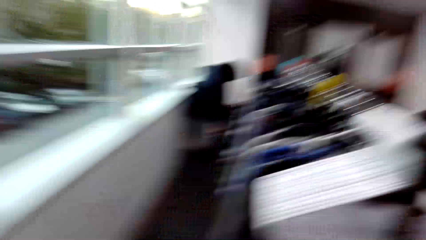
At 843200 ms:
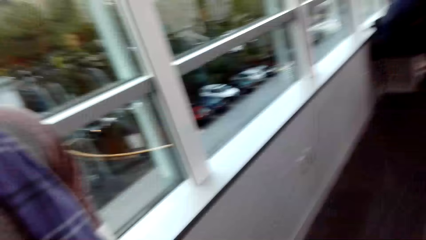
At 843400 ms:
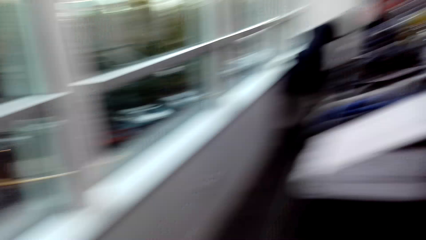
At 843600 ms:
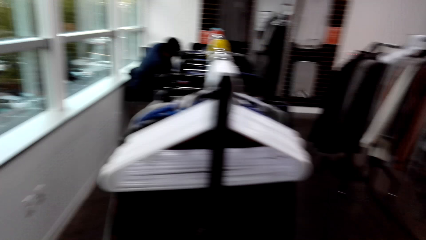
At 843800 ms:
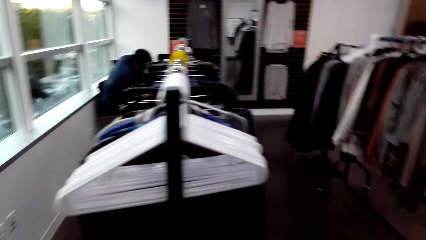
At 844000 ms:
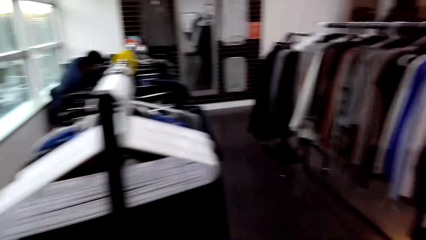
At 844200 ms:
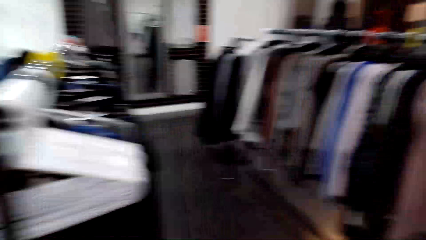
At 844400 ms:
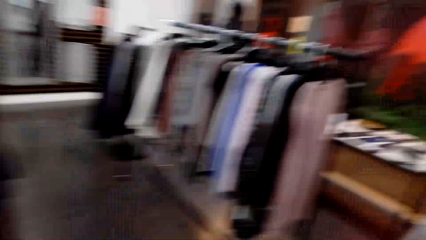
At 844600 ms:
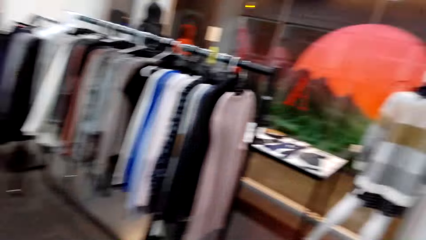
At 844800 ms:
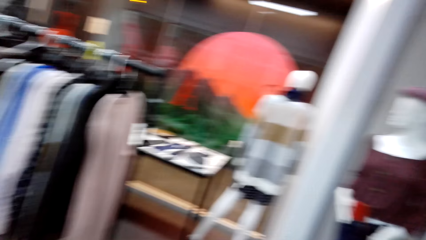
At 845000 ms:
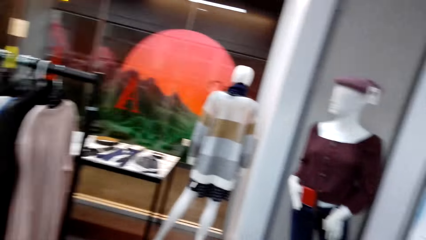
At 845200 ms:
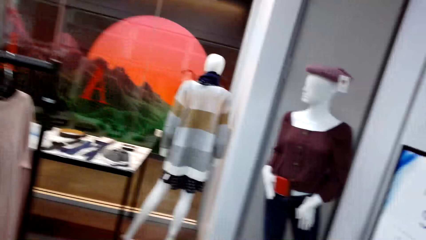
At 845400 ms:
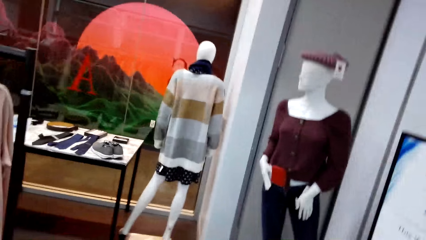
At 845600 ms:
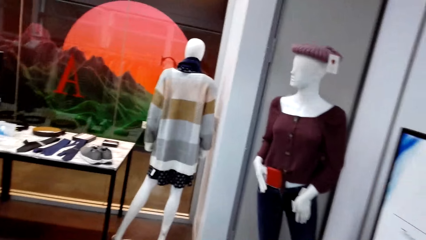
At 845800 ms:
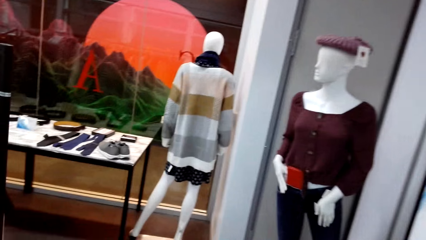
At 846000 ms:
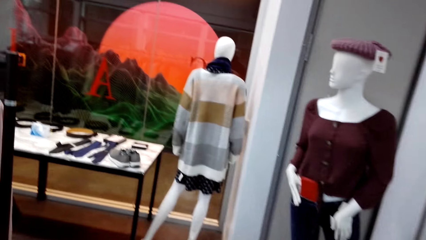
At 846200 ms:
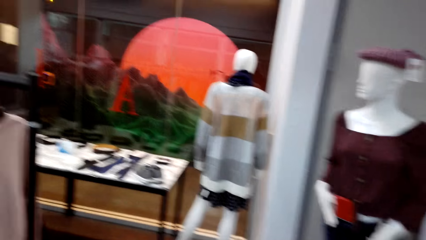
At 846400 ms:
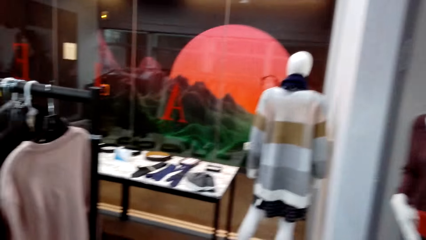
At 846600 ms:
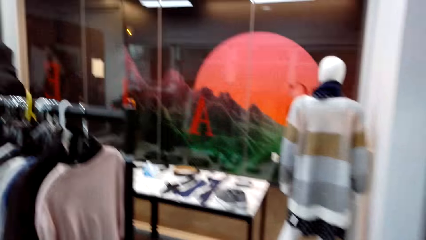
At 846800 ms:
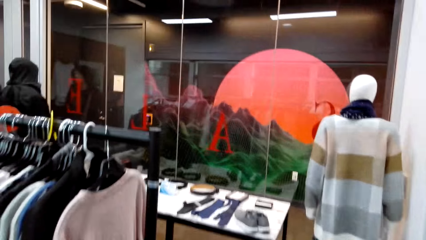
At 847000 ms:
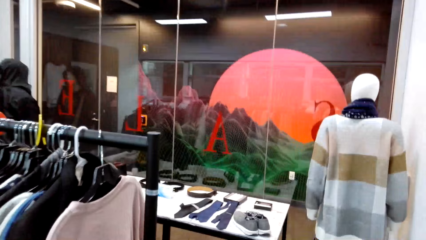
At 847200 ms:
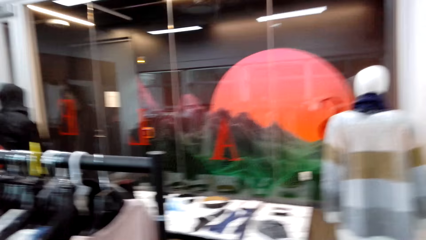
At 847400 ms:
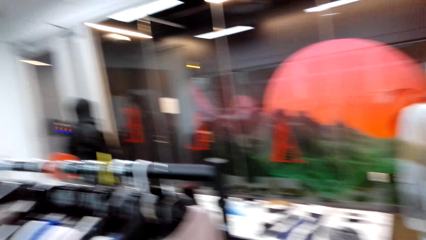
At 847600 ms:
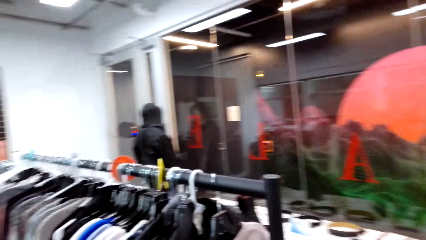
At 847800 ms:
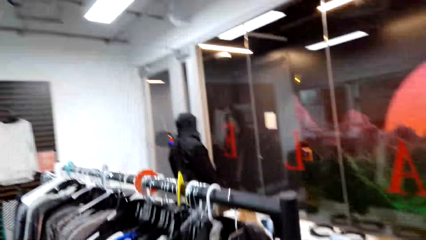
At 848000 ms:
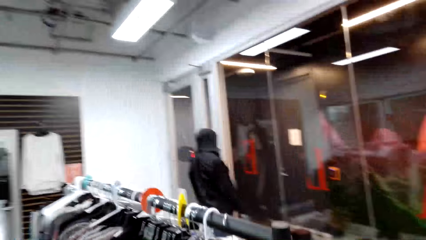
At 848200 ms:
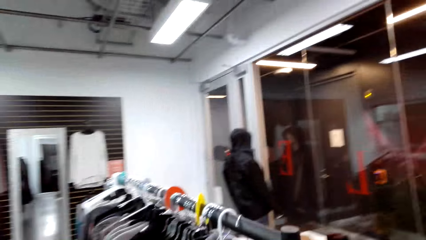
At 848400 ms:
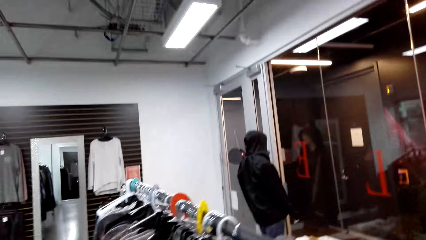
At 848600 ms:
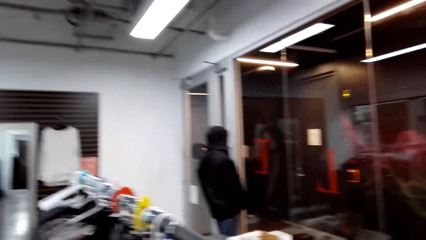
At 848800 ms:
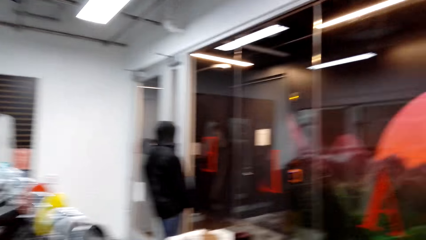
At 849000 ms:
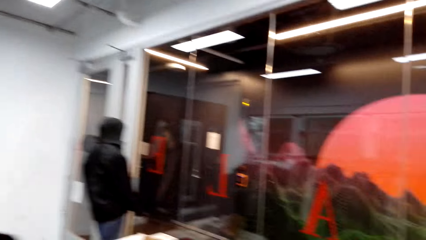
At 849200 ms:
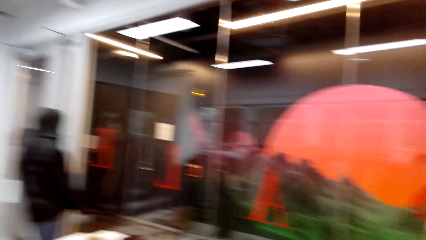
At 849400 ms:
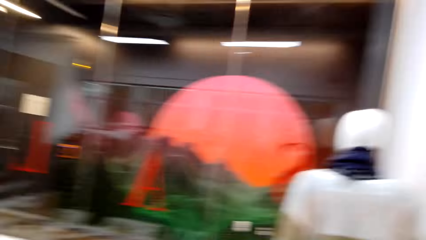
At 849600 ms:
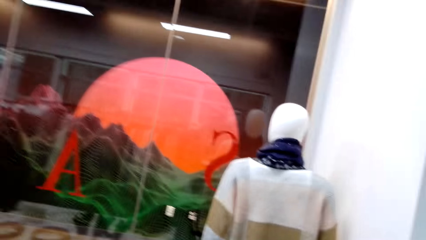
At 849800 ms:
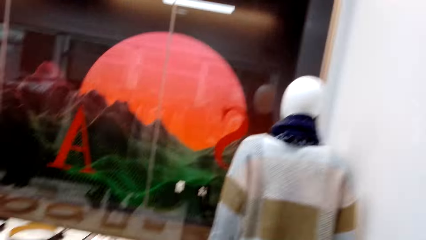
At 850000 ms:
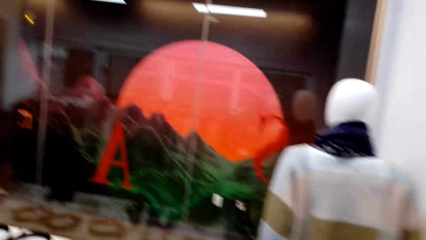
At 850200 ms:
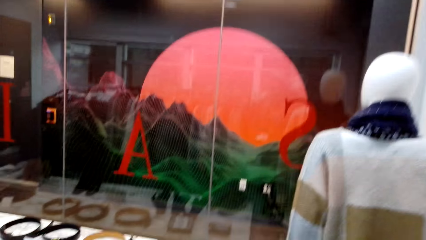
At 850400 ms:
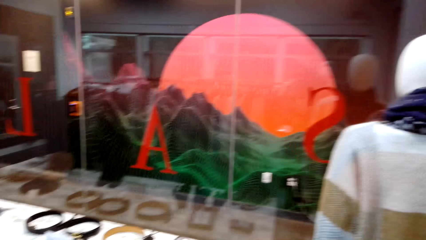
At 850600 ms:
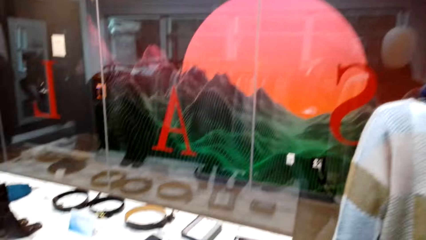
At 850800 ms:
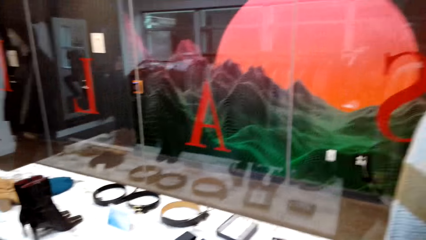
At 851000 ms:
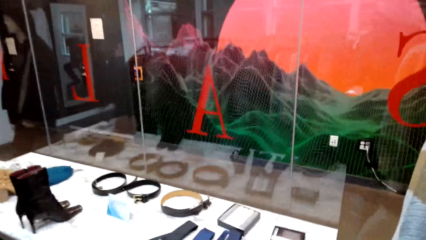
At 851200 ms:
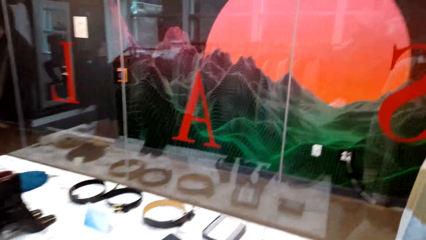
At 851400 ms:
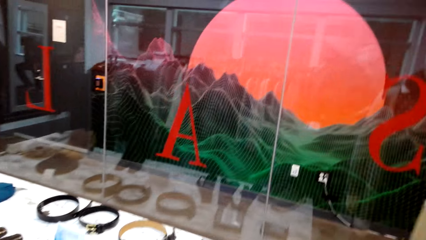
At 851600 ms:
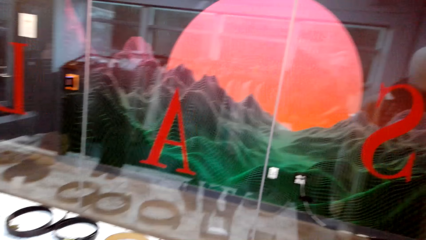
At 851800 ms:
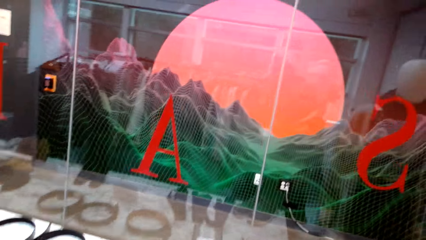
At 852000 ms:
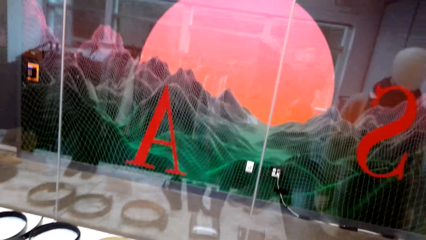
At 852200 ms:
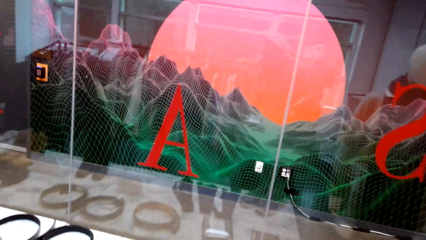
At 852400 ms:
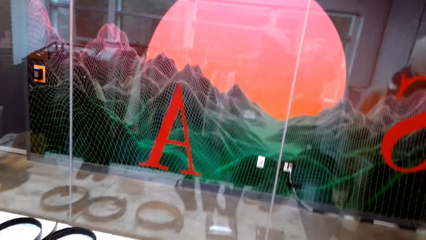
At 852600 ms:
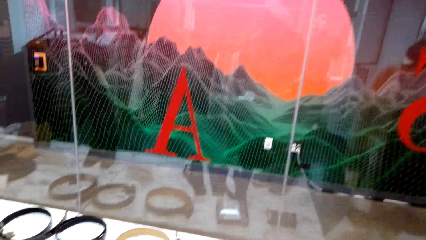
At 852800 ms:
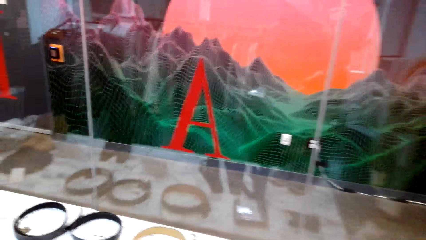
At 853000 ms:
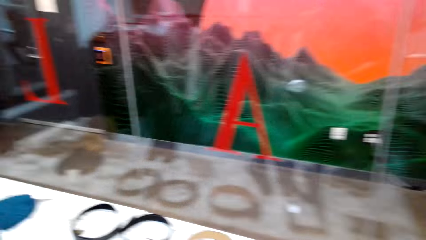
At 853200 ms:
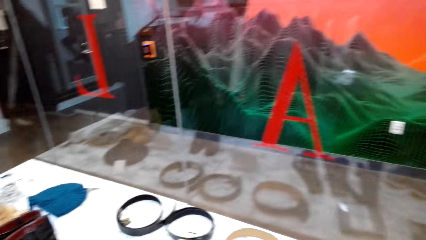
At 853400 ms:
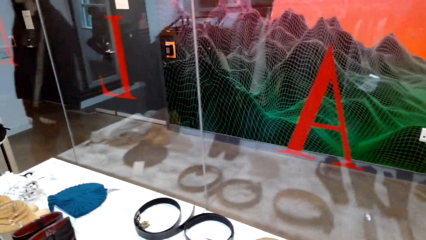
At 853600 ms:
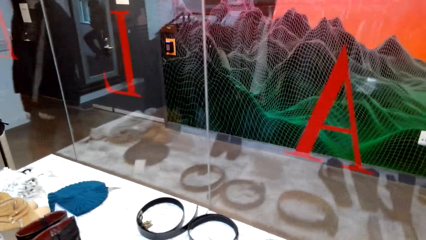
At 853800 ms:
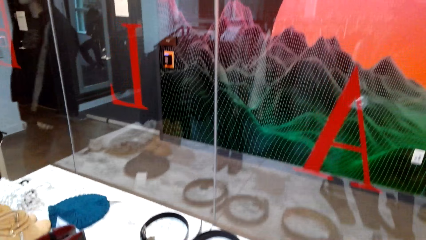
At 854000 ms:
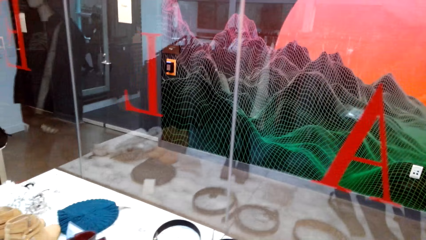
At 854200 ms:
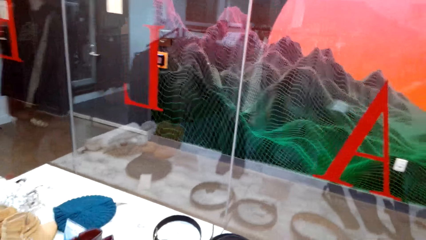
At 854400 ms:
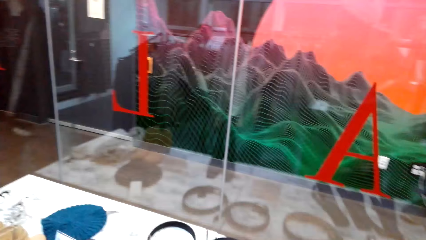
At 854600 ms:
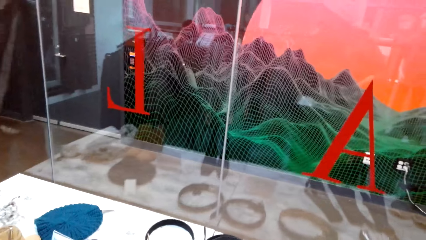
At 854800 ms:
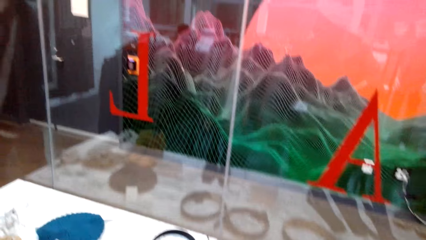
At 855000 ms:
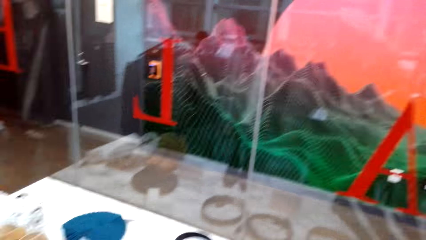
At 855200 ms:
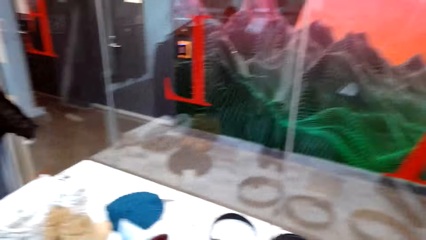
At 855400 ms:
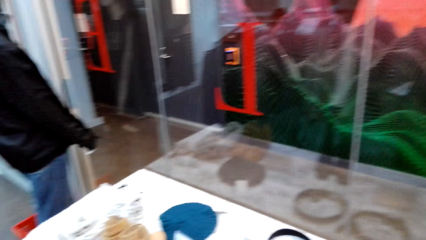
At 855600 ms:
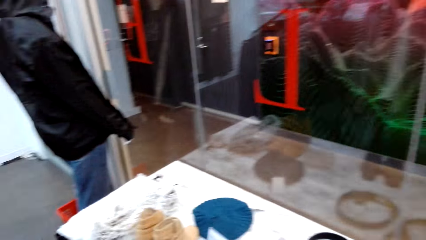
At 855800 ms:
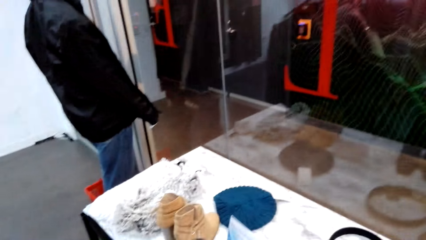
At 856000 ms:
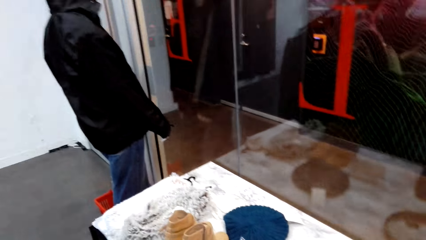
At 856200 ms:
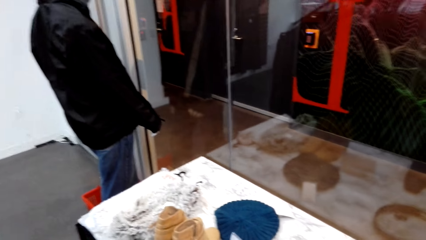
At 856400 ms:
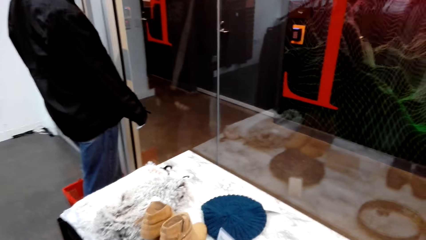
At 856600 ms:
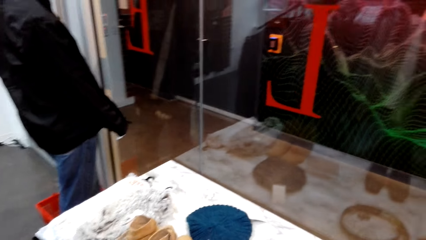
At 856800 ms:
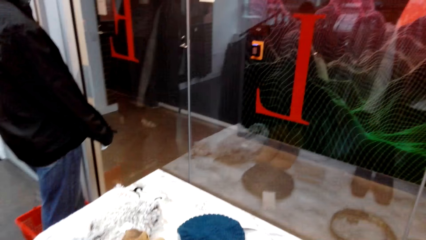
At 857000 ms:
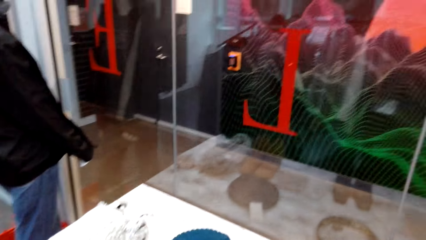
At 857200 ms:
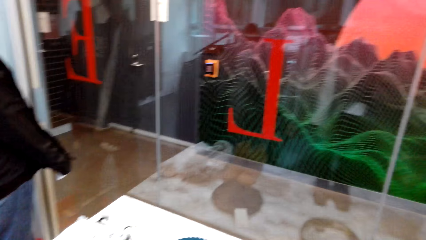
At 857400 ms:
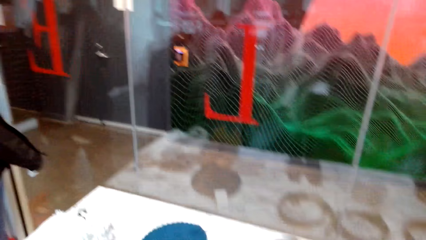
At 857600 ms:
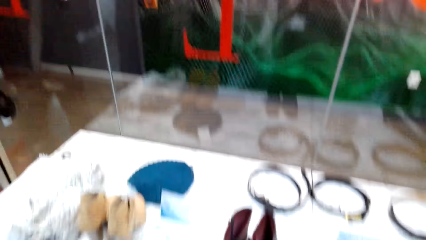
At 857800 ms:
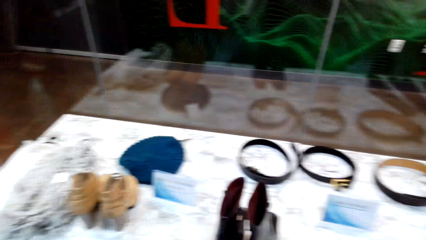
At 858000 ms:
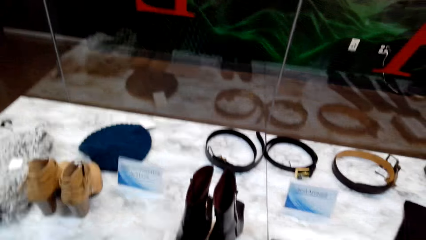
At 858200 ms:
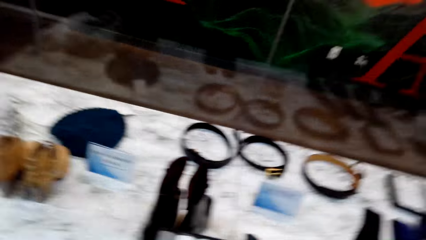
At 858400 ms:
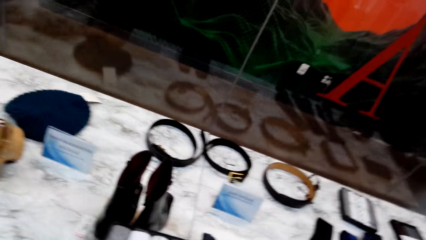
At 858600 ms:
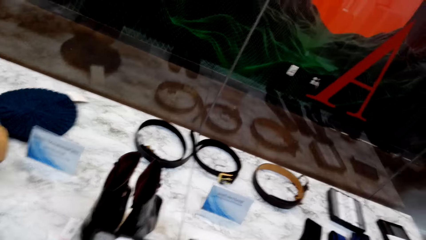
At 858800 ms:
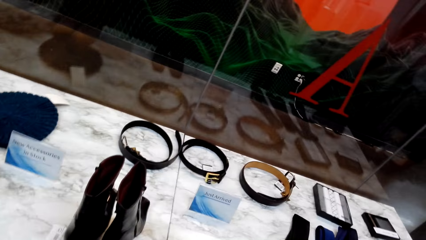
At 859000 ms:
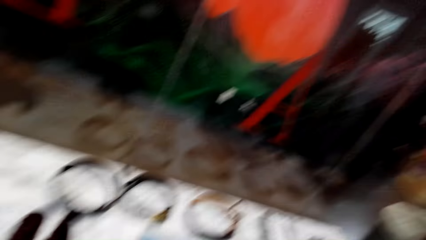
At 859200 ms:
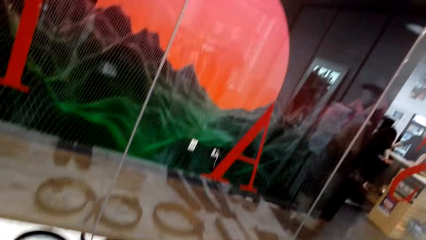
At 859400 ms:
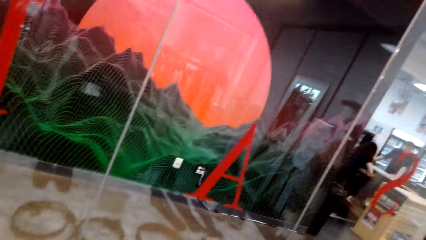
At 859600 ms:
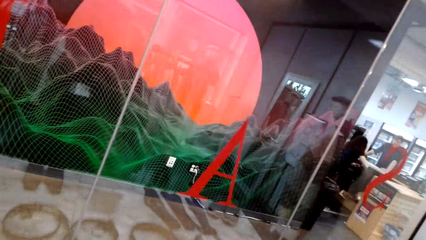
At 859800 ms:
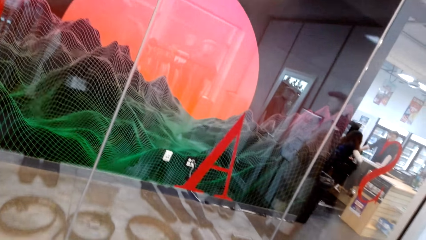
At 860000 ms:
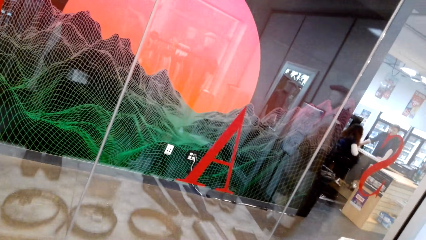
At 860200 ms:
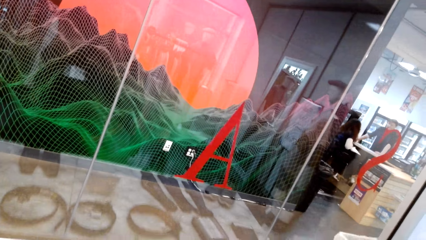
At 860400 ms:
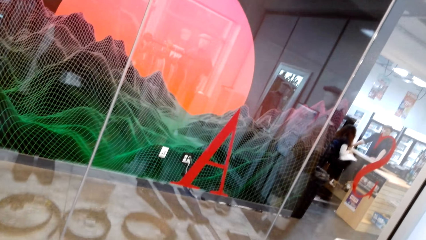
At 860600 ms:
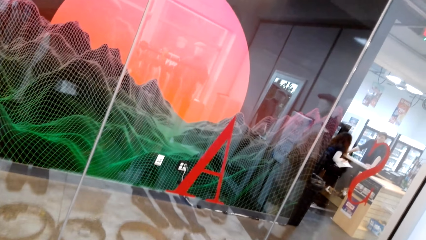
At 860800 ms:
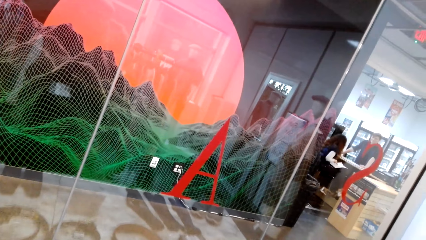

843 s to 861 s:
A man sits in the boutique. The camera wearer looks around. They move around. They look around.
